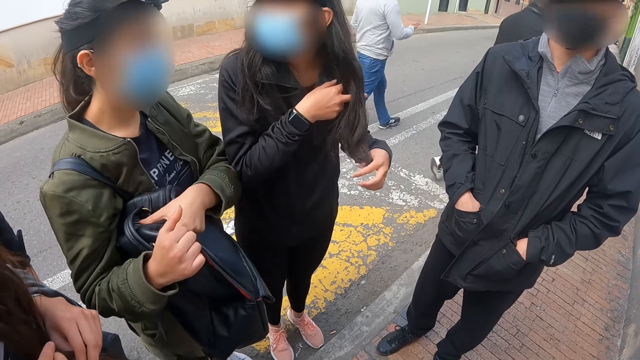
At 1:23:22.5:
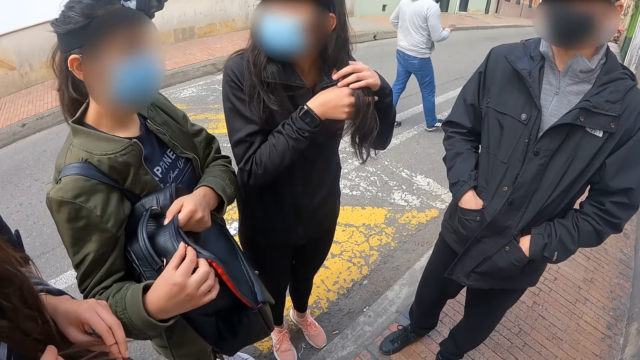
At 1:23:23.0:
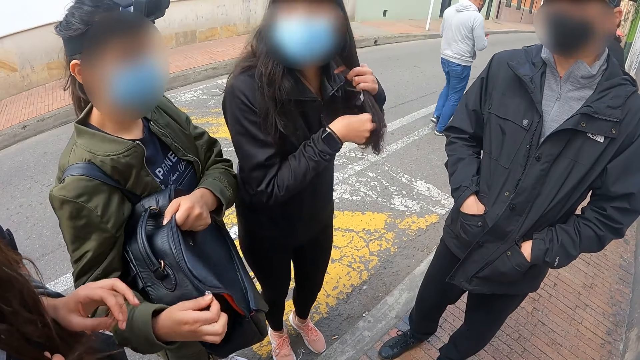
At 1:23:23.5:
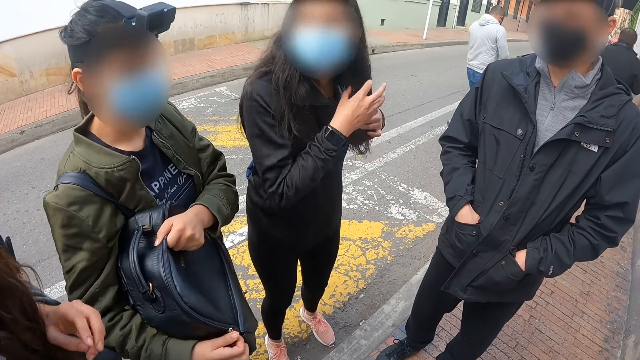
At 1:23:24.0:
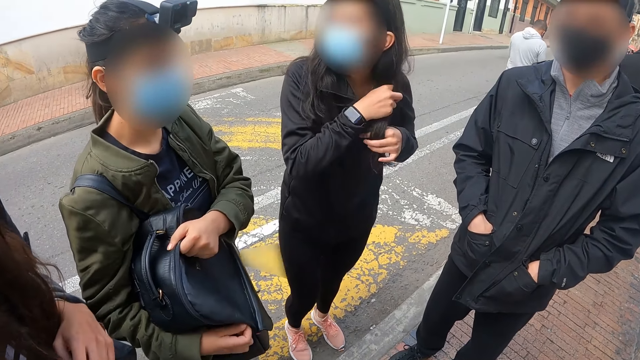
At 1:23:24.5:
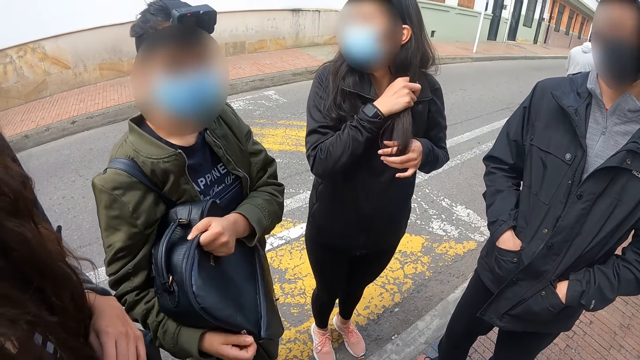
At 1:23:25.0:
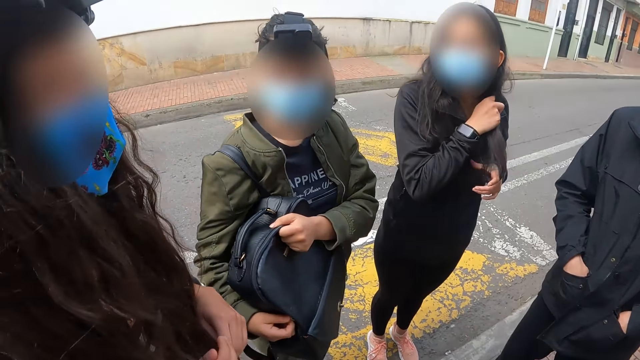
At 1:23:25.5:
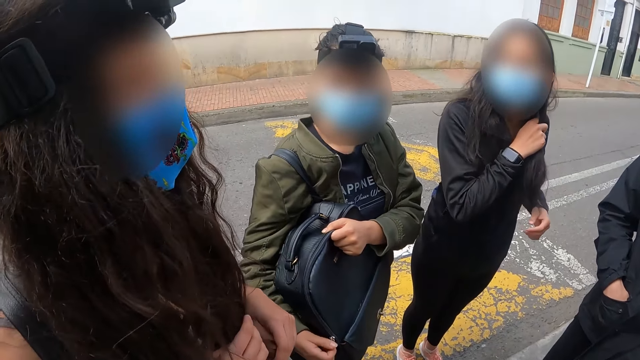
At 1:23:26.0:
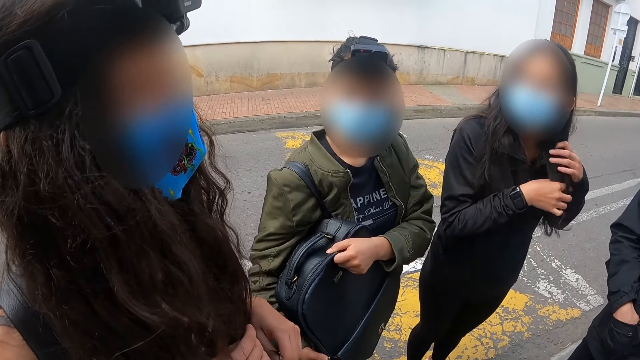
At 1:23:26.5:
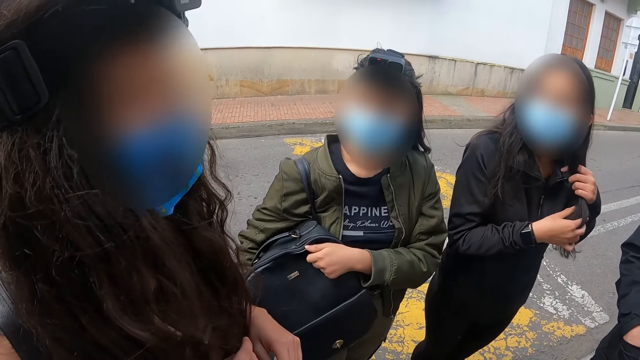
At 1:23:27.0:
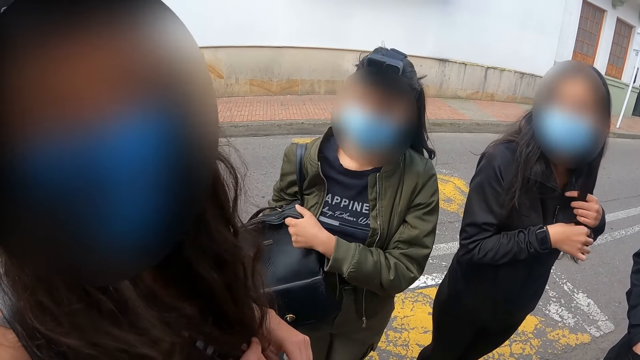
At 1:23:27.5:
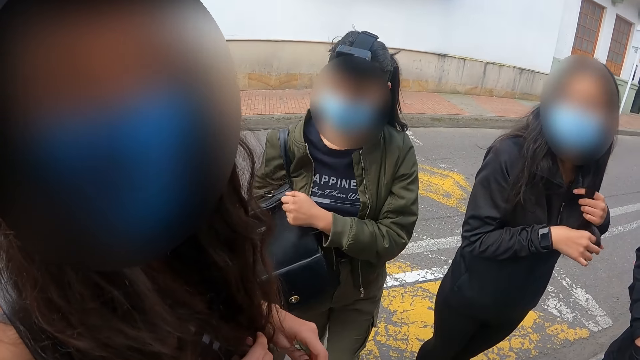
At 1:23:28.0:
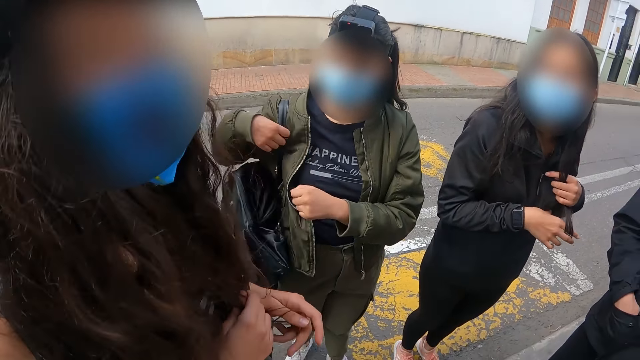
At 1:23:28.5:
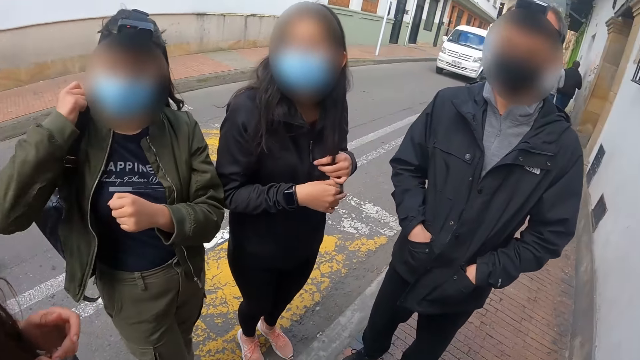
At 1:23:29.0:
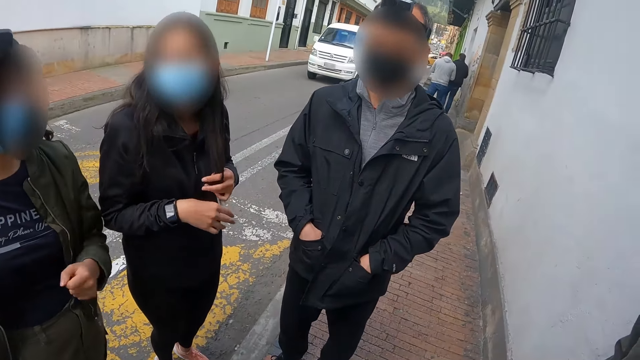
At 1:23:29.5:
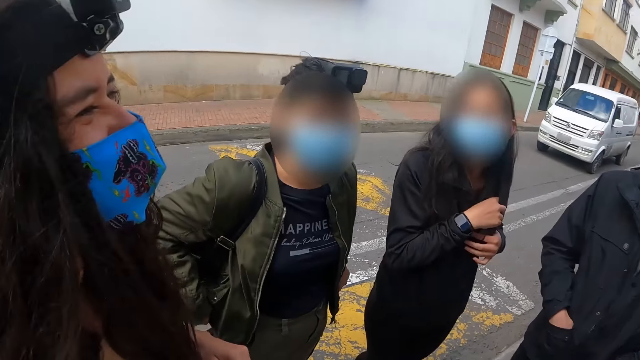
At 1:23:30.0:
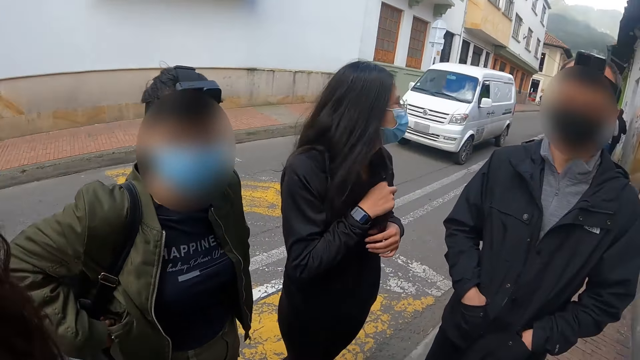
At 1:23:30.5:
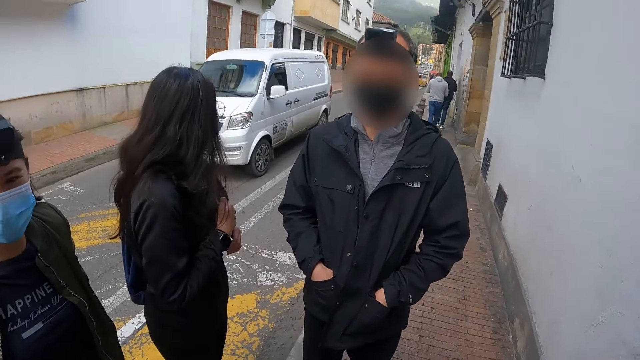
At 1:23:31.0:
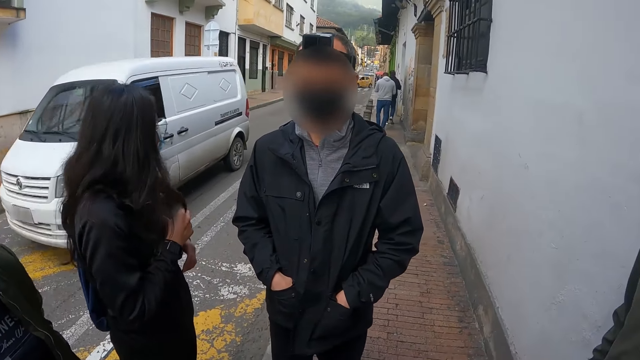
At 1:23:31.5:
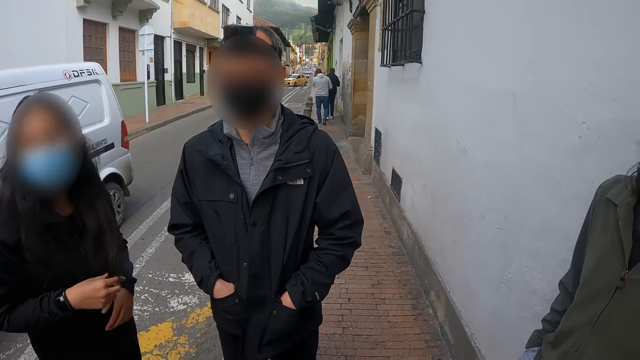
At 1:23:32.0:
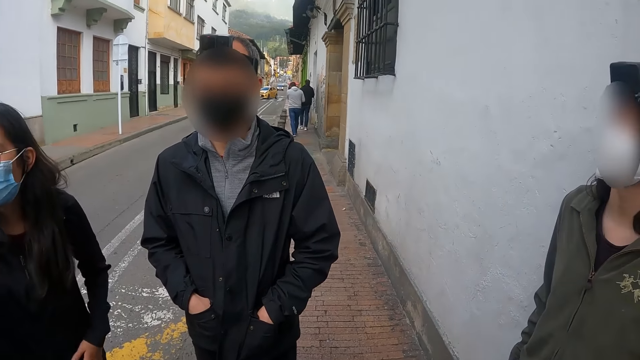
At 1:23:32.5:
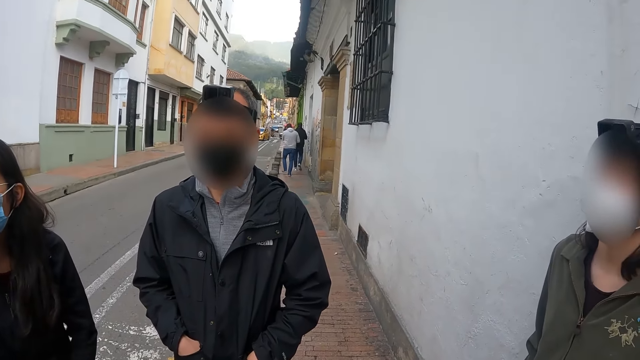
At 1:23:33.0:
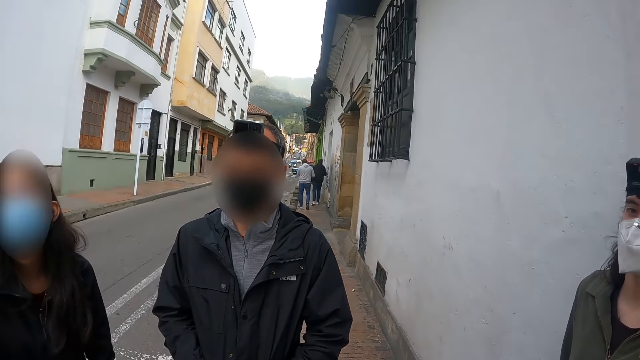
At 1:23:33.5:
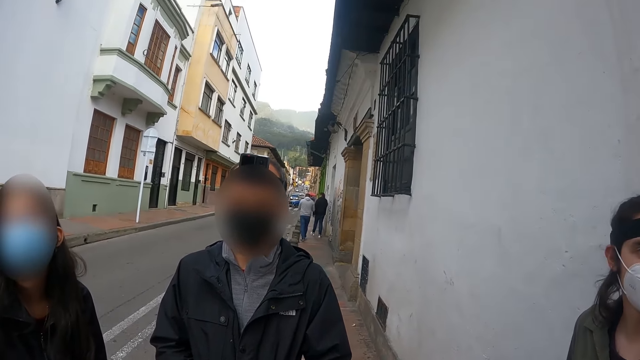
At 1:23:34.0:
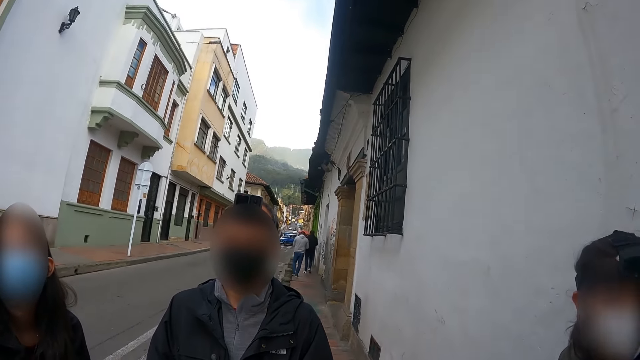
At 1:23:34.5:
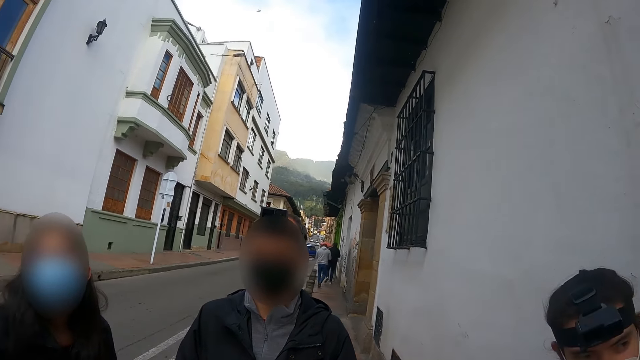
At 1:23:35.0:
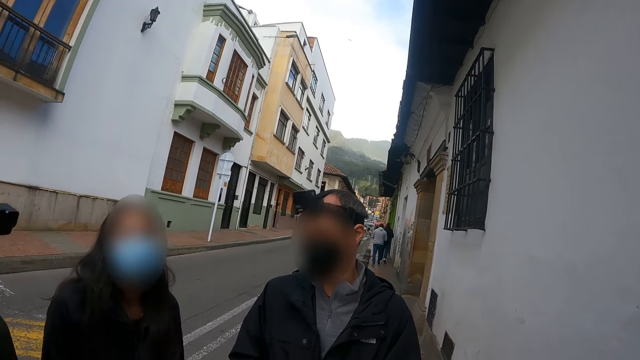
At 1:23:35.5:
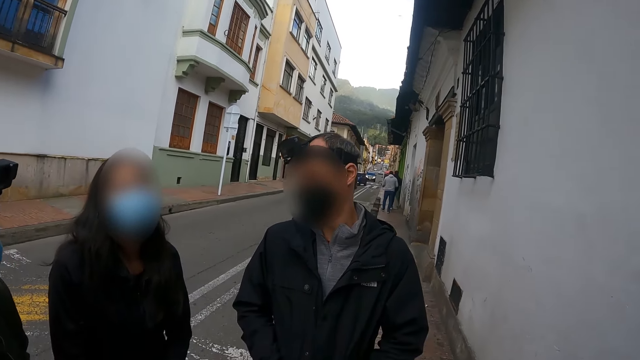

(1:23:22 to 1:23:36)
The person closes her bag. The camera wearer interacts with another person. They look around.

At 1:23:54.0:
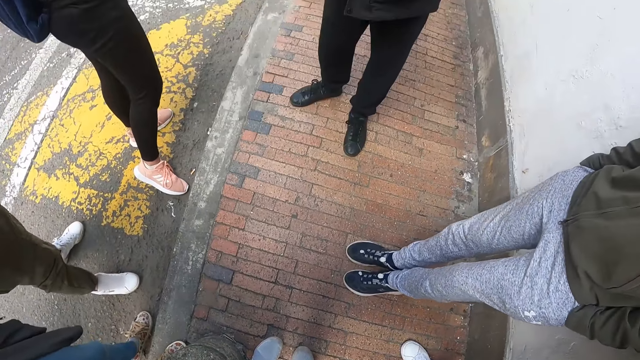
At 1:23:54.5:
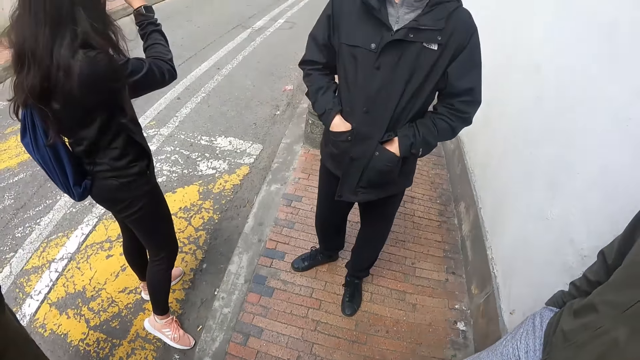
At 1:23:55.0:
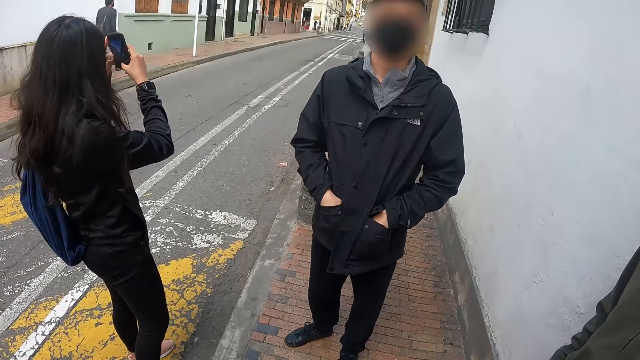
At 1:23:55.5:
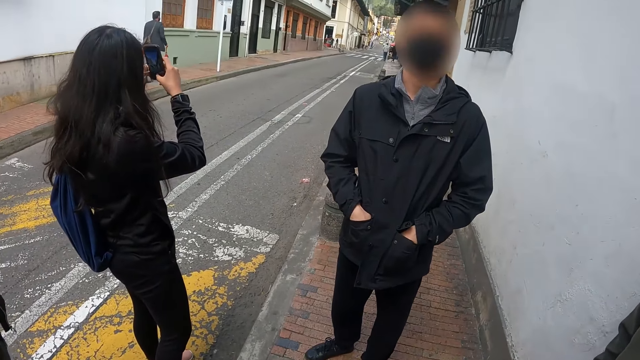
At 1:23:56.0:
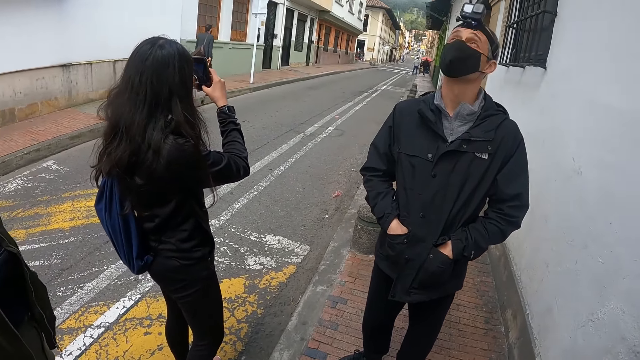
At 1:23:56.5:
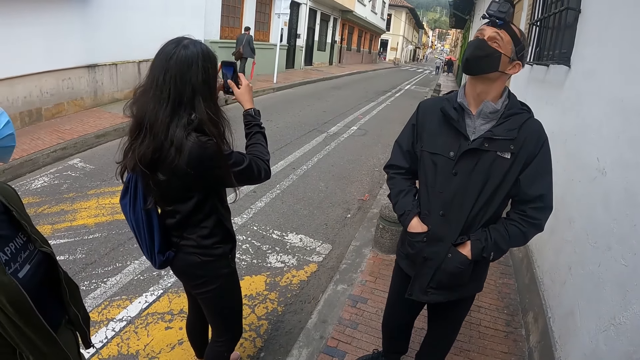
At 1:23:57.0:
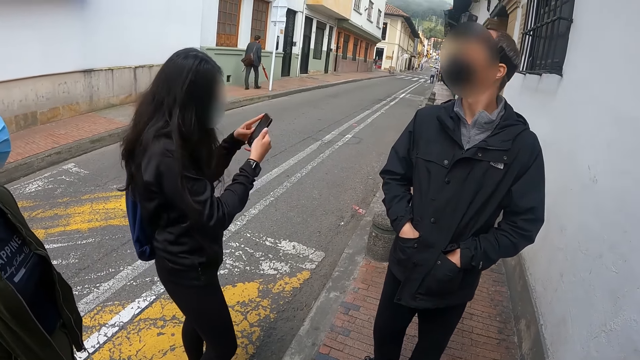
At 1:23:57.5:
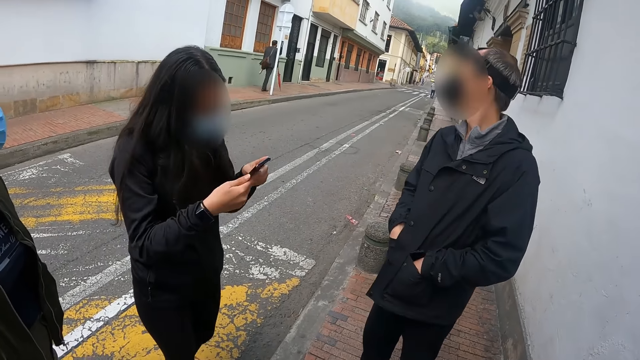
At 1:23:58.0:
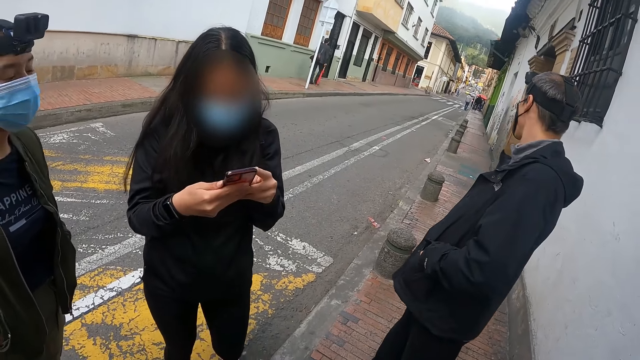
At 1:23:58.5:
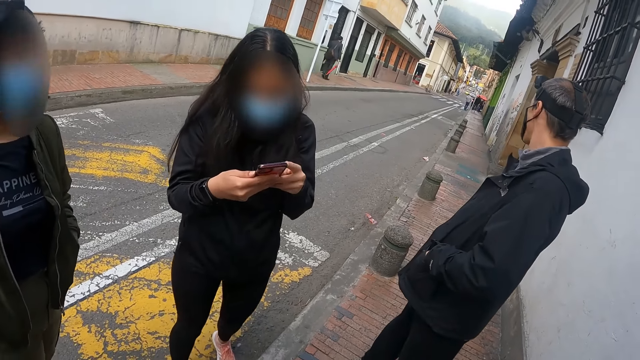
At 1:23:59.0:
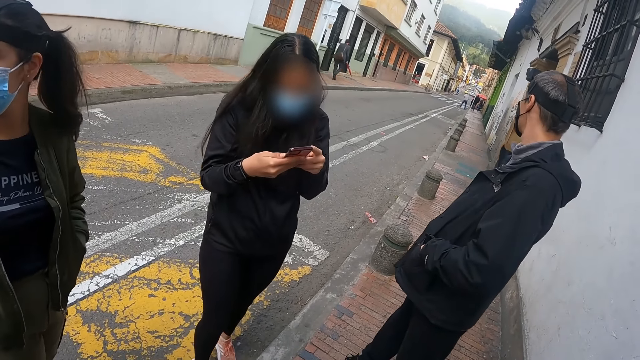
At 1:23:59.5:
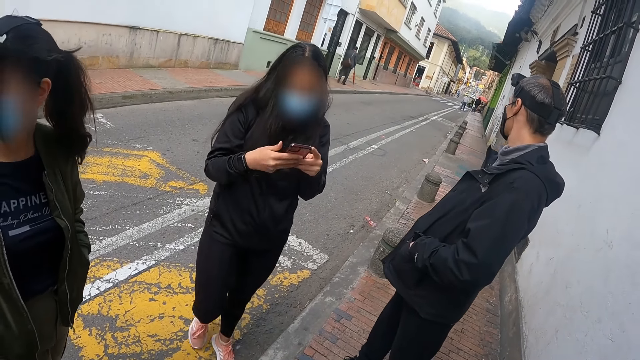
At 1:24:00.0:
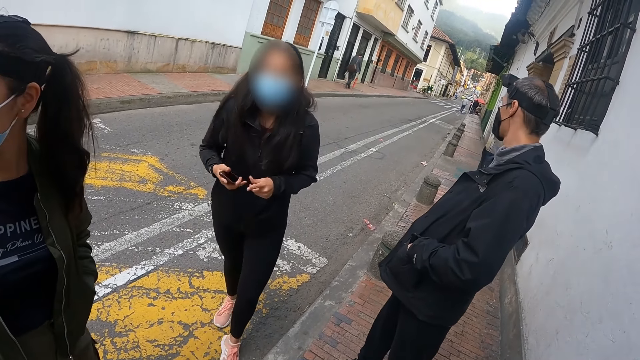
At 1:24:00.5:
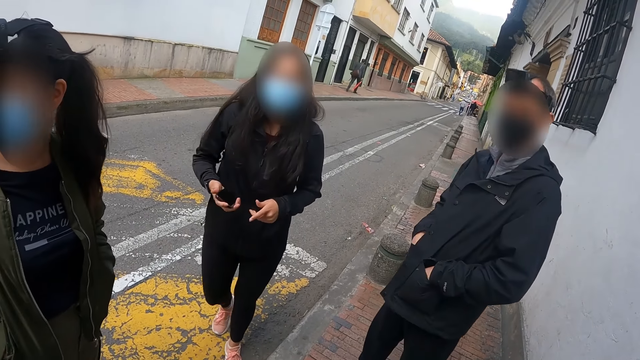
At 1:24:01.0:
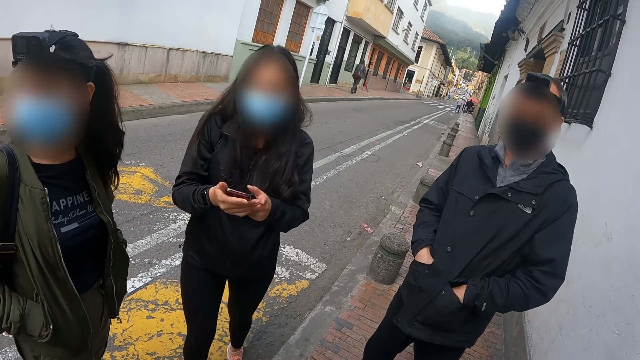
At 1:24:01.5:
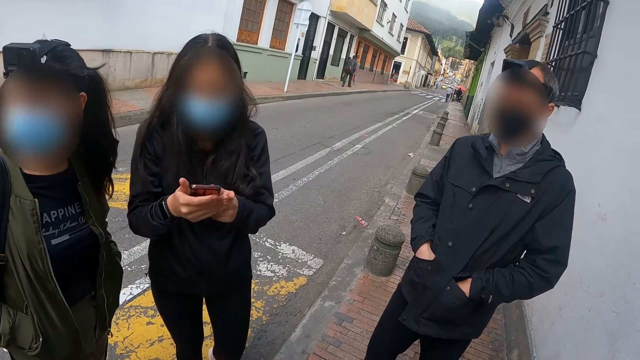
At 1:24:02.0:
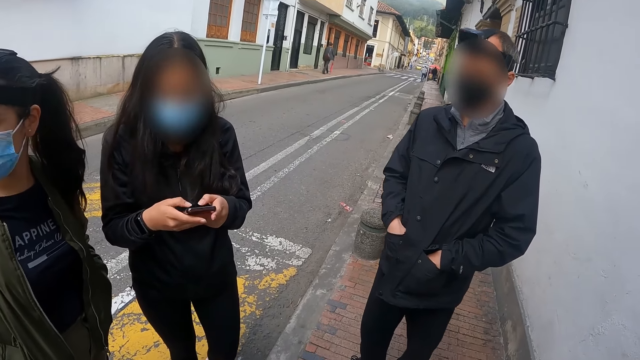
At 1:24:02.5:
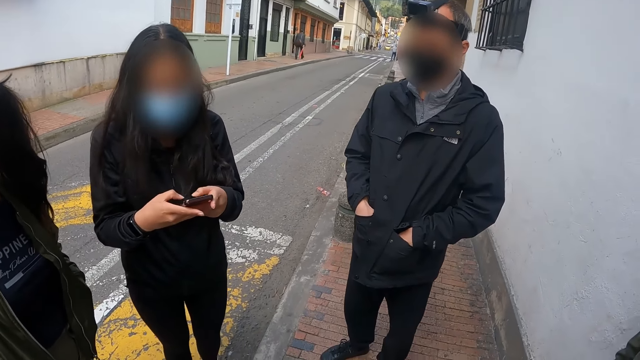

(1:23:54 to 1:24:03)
A person uses her phone. Another person looks around.
